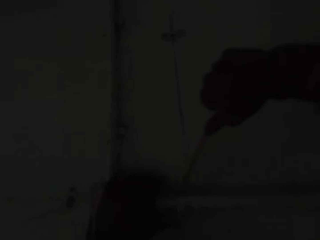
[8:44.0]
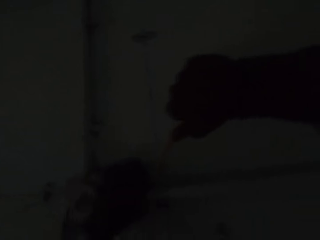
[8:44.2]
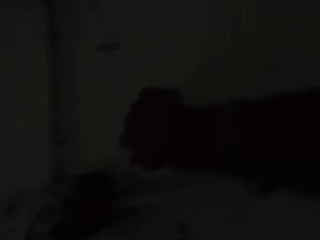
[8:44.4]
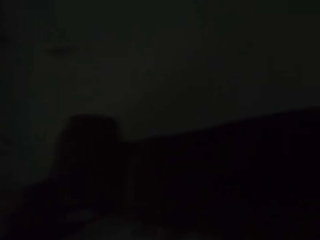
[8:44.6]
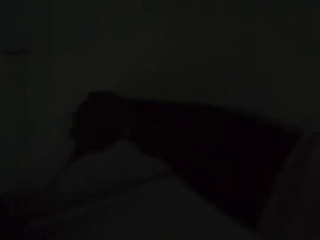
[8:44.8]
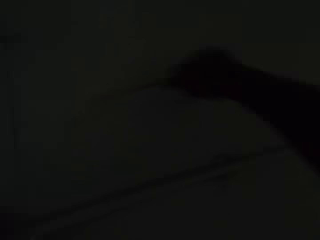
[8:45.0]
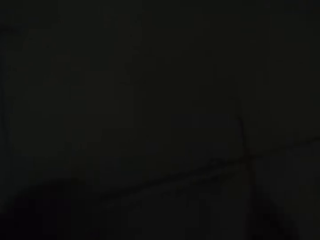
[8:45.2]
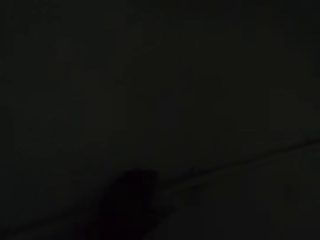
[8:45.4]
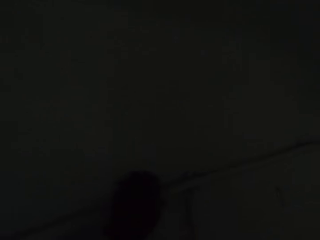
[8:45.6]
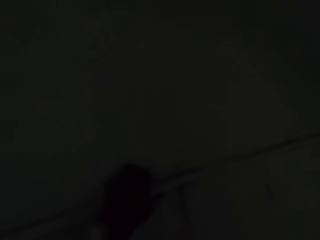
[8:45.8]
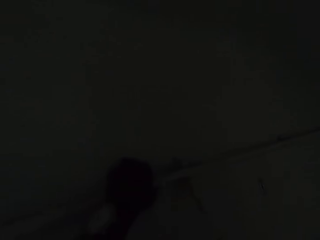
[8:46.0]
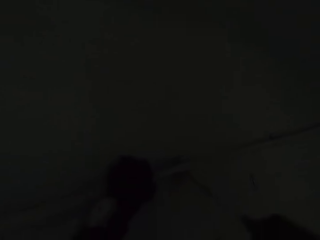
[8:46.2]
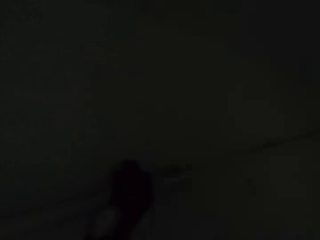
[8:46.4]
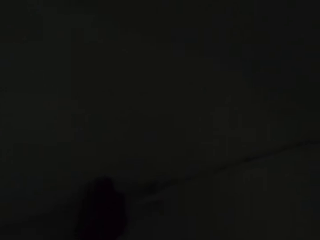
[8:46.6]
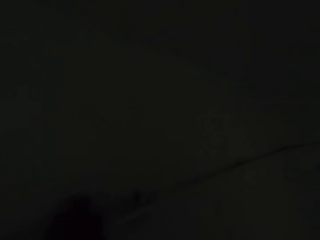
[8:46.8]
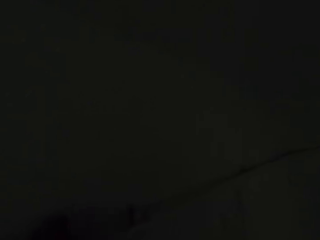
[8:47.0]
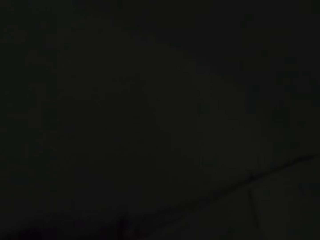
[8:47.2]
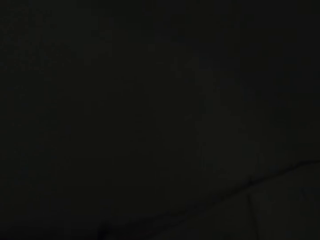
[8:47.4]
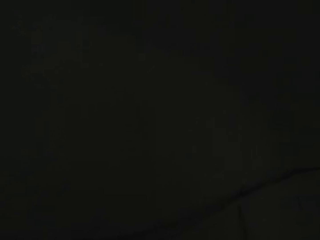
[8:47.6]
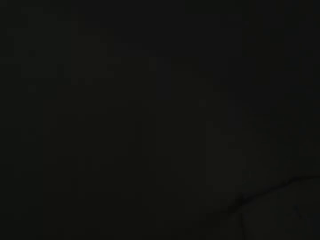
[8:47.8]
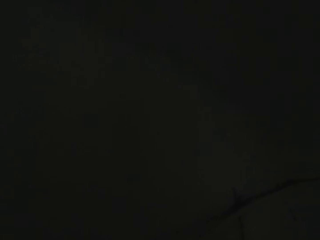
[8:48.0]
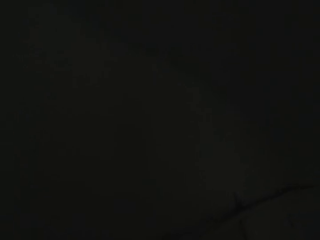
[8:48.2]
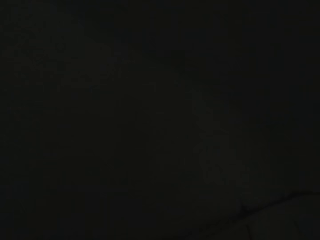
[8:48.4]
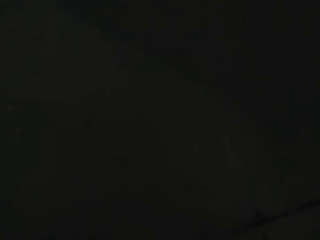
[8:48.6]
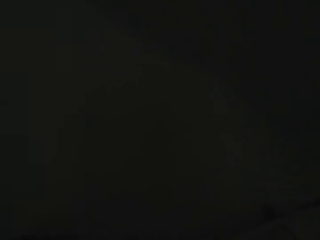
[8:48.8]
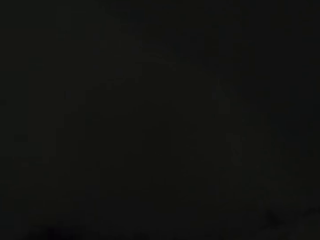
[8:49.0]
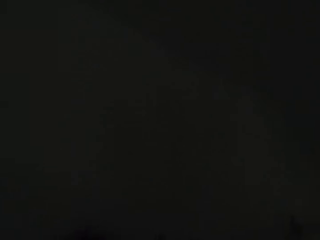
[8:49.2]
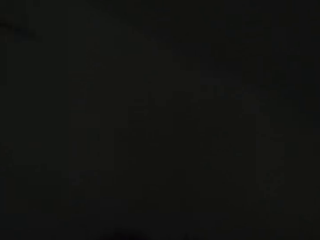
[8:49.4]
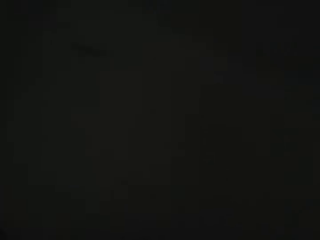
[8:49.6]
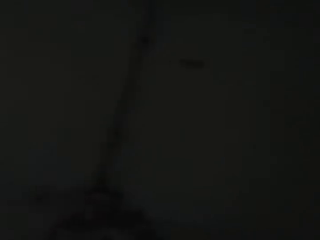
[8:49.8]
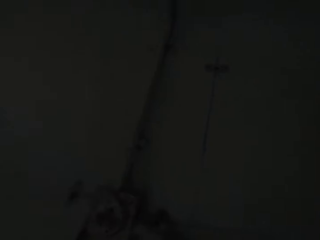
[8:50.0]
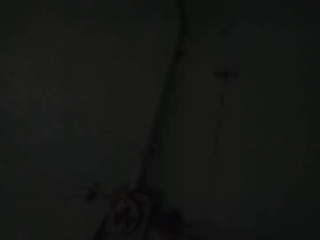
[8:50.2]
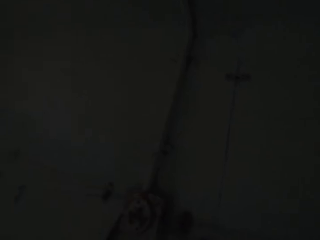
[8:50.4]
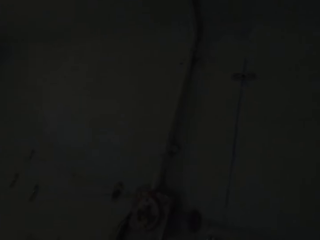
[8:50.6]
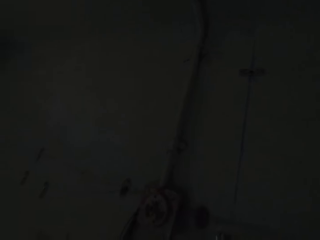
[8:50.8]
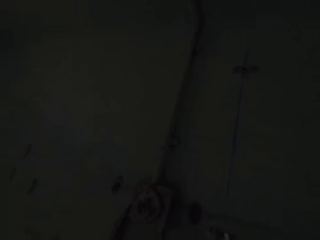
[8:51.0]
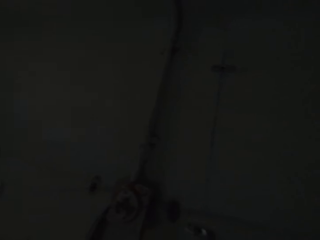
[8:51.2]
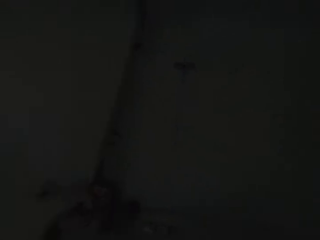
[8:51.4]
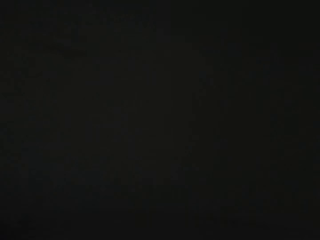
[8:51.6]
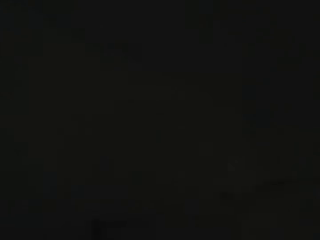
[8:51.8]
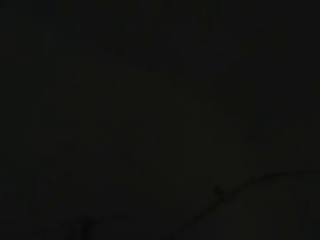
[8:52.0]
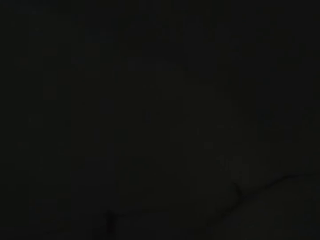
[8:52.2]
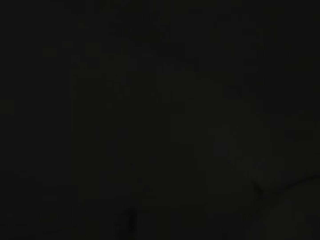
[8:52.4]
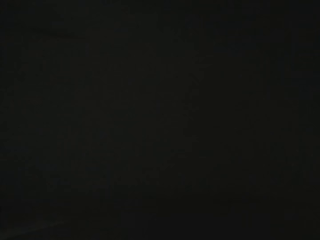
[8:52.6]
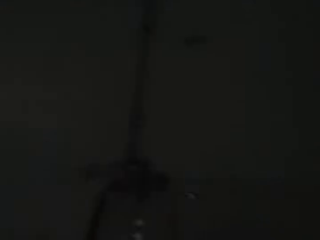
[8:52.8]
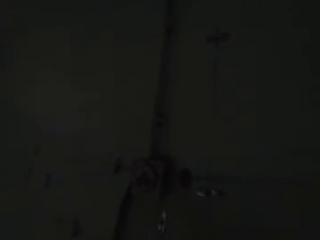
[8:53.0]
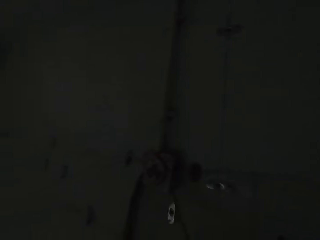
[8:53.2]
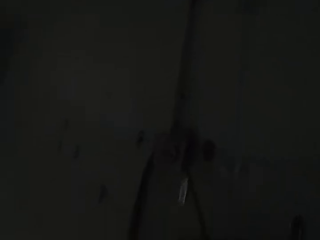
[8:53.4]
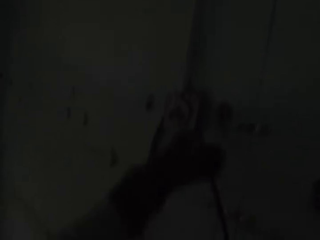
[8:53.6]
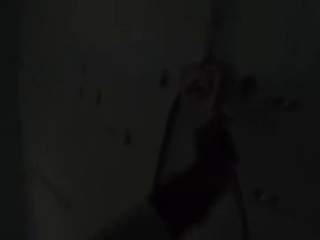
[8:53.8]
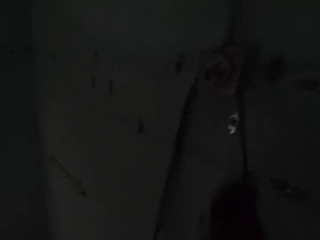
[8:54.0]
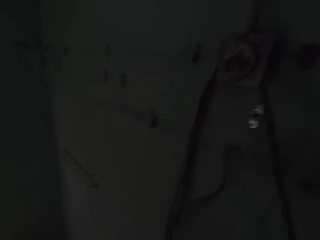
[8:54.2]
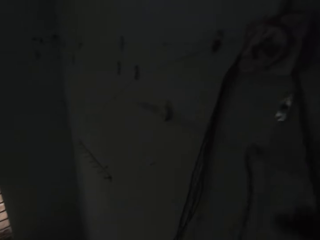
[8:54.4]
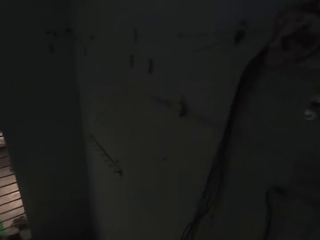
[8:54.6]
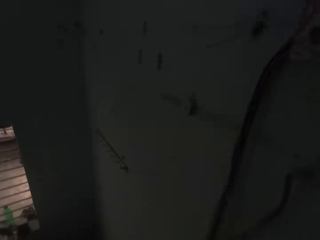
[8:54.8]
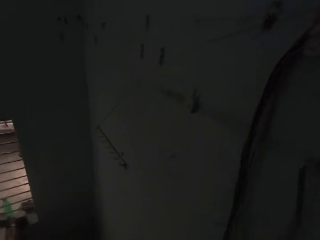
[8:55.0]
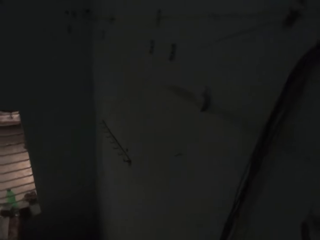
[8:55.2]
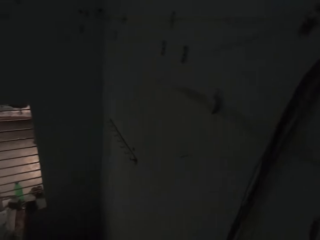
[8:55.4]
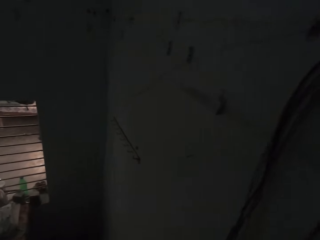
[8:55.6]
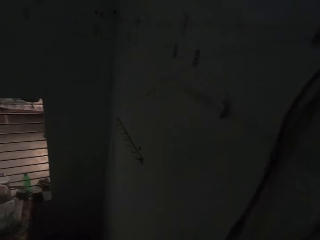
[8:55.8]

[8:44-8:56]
The camera wearer plucks wood. They remove the pipe with the rod. They hold the pipe with the left hand. They look at the wall.

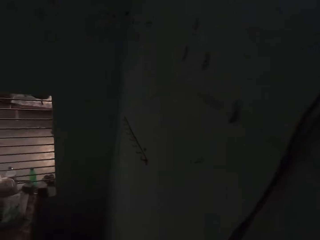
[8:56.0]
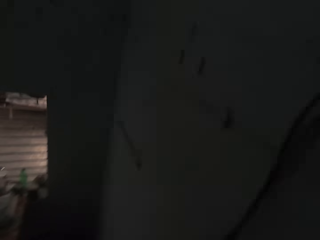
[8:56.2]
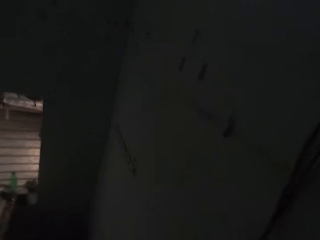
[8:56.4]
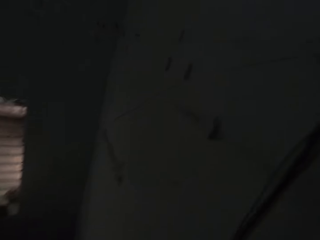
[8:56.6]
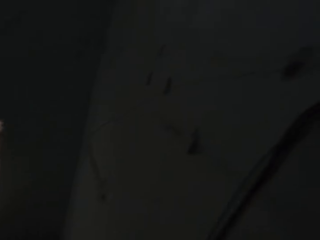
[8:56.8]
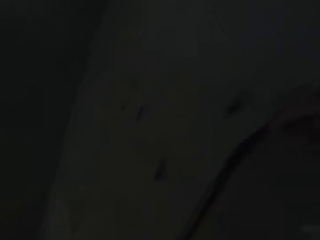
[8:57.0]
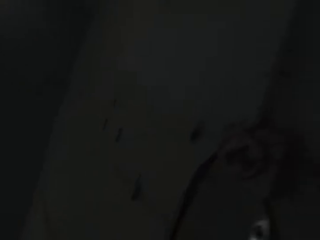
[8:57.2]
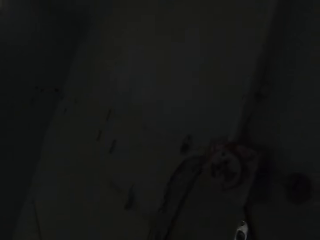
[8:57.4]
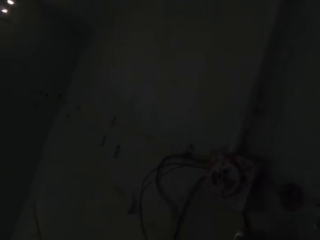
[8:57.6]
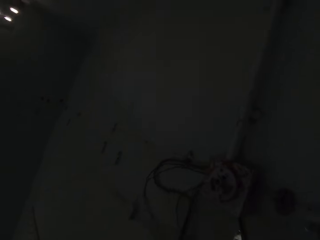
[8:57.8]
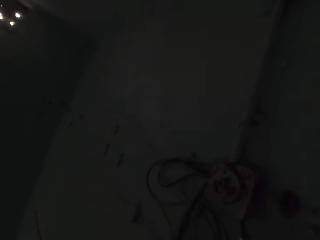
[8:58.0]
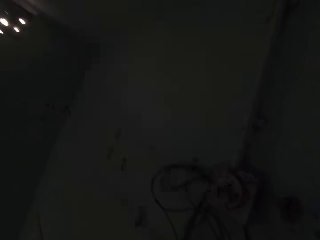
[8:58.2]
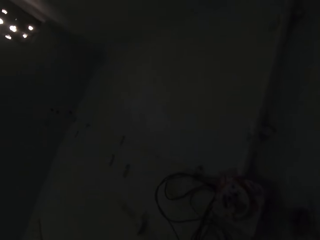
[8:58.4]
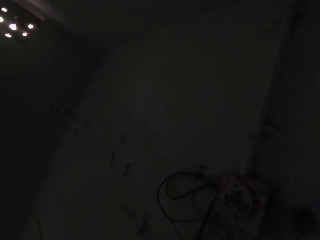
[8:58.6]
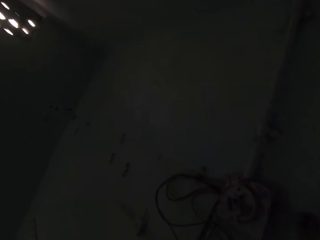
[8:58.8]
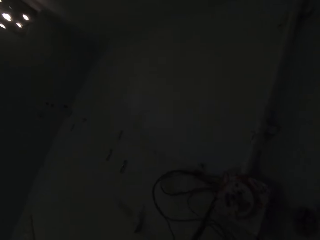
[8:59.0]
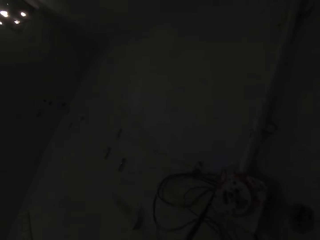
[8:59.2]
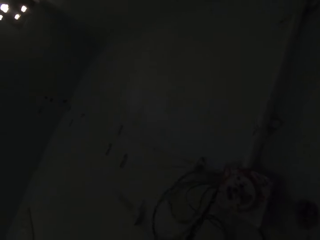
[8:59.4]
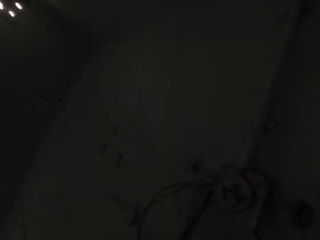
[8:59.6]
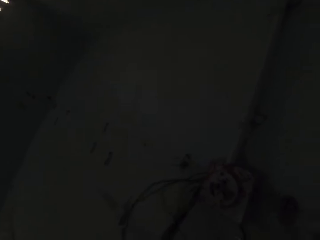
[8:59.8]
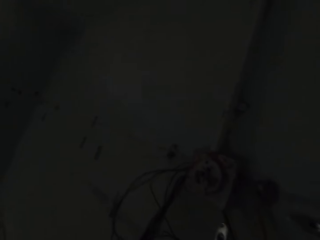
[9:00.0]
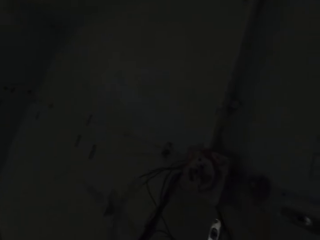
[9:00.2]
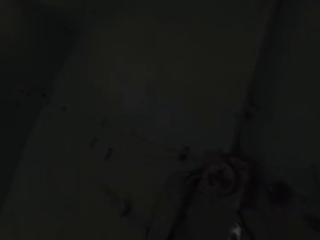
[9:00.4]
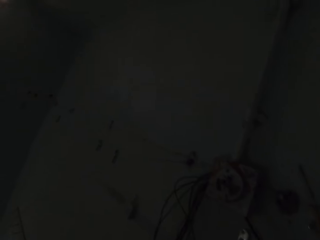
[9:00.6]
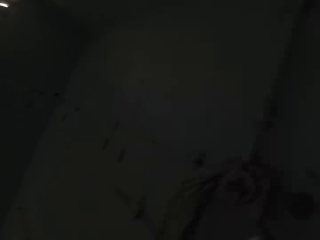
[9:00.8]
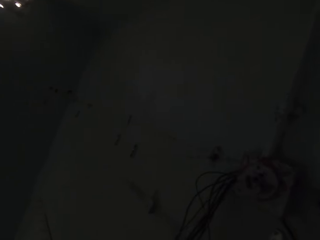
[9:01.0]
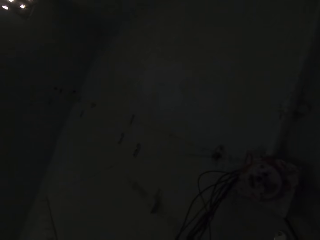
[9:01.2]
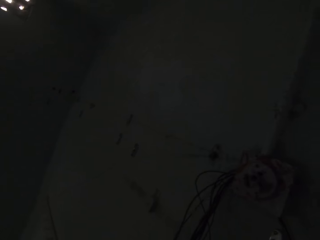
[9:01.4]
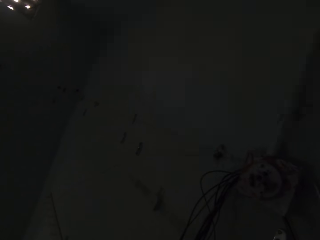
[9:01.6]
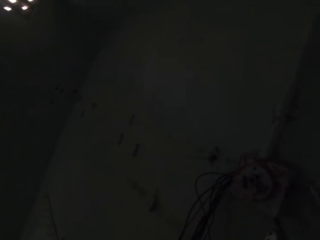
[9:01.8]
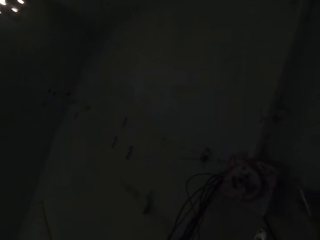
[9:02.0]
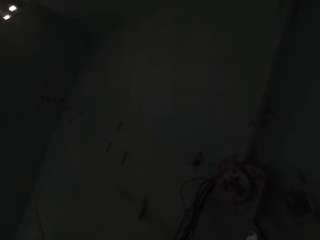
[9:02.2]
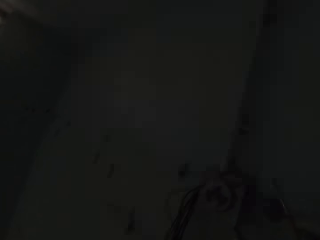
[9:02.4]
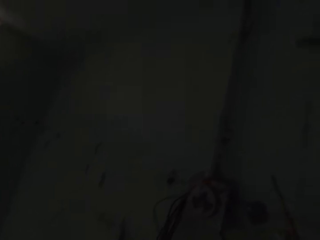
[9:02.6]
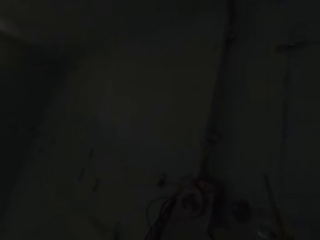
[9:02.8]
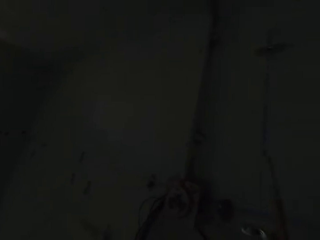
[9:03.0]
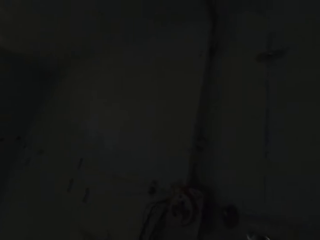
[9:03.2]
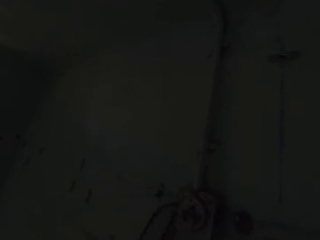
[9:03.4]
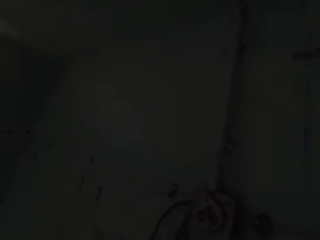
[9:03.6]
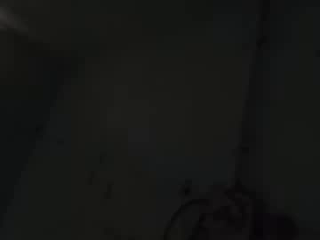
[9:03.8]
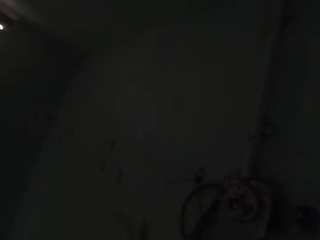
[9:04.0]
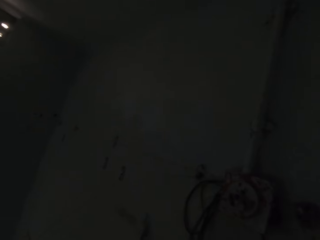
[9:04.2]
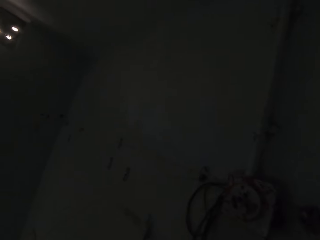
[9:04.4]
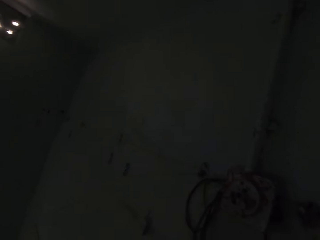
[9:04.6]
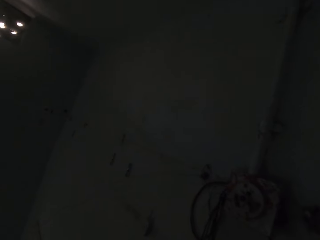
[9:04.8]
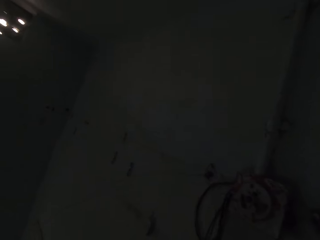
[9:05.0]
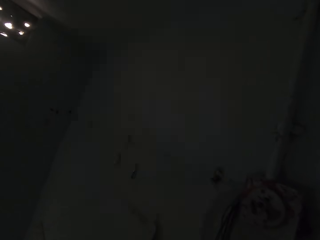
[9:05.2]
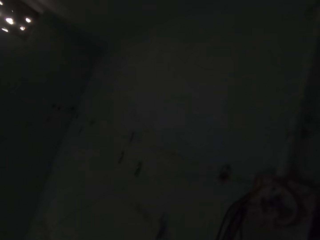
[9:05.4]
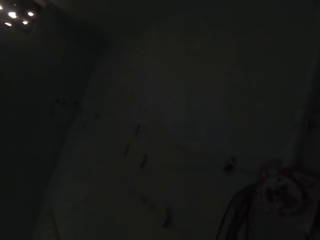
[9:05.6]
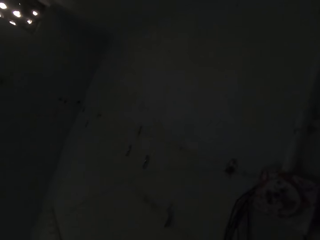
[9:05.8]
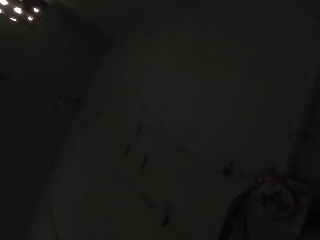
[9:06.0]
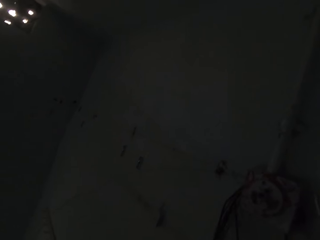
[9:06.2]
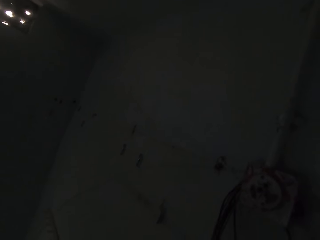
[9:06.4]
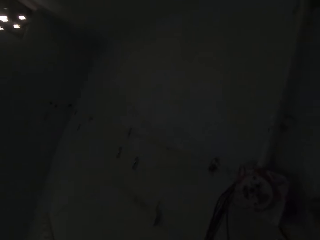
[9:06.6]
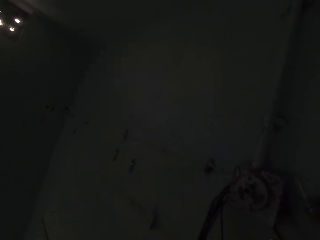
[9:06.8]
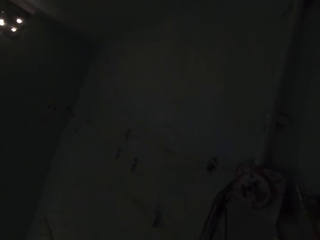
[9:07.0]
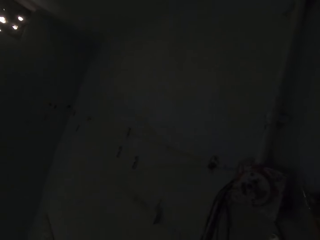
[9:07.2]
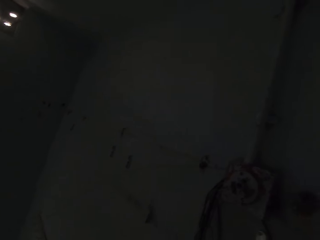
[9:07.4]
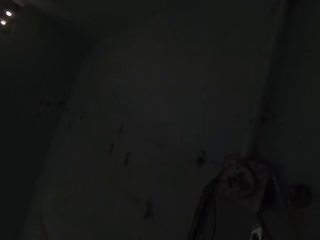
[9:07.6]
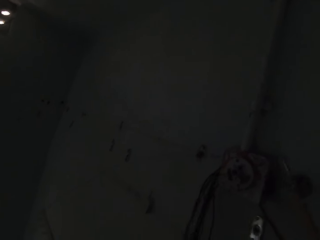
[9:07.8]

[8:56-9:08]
The camera wearer holds the wire on the wall. They cut cables. They look at the wall.
